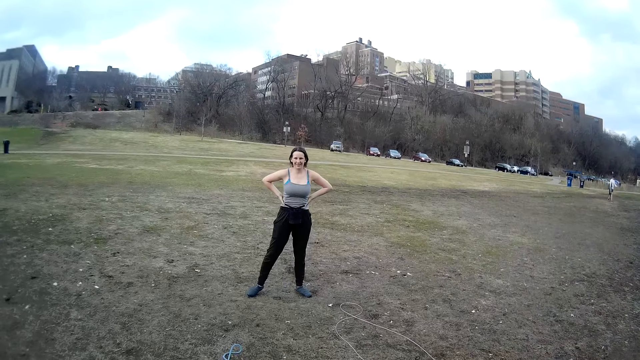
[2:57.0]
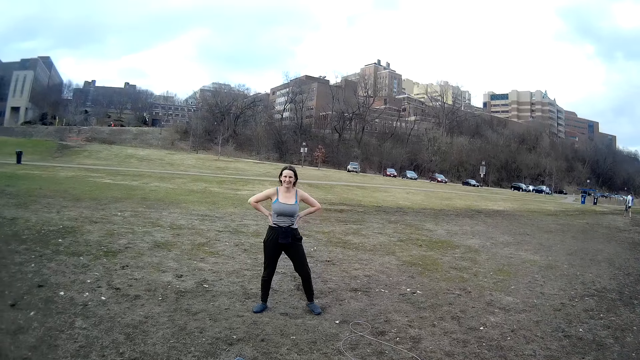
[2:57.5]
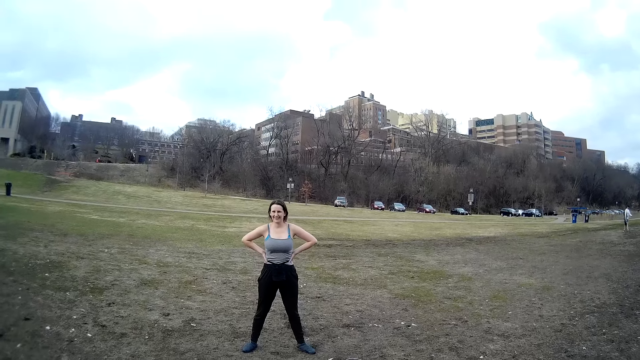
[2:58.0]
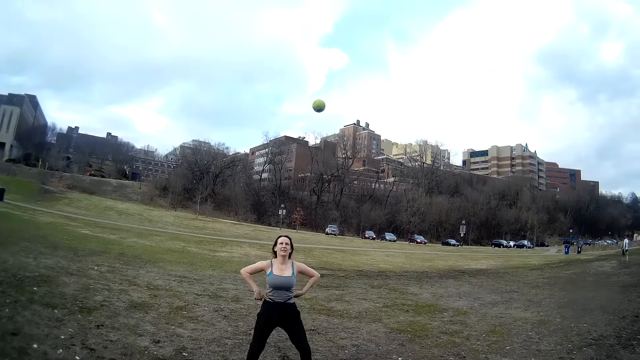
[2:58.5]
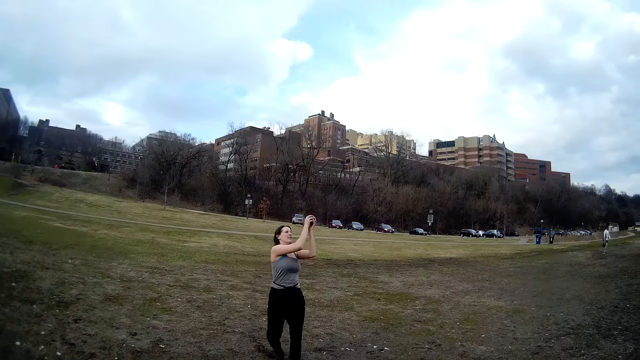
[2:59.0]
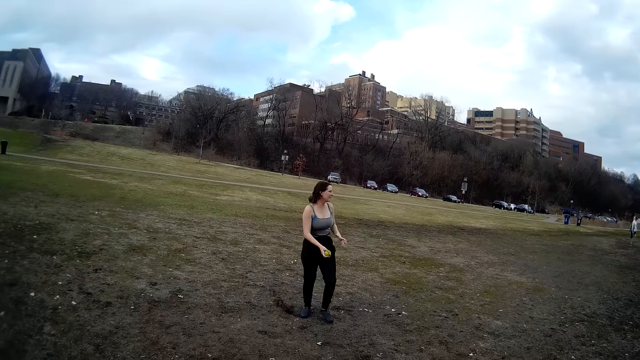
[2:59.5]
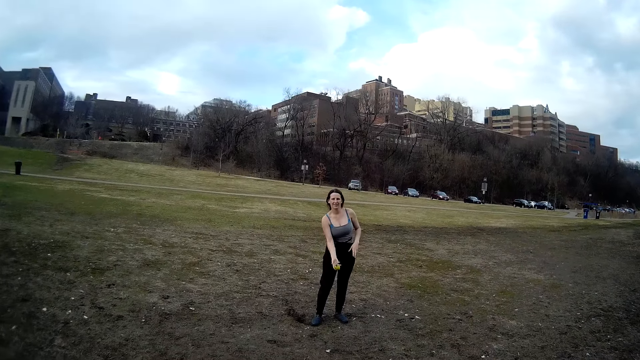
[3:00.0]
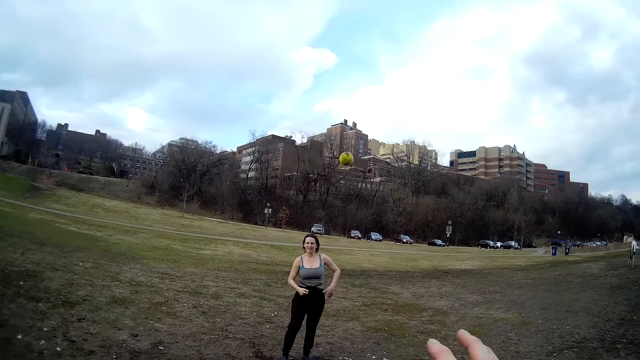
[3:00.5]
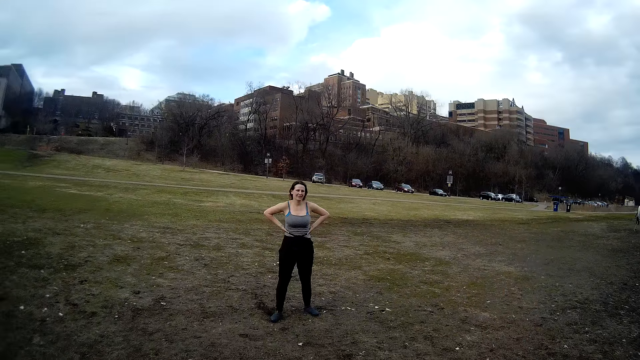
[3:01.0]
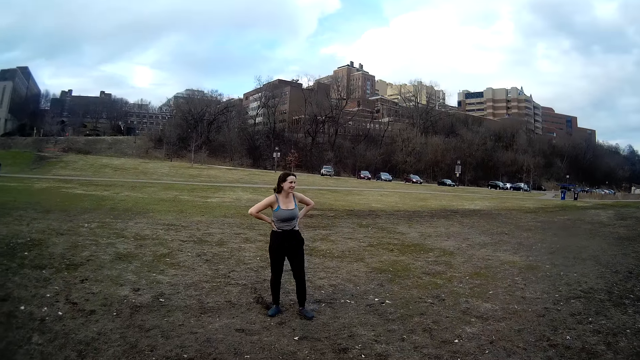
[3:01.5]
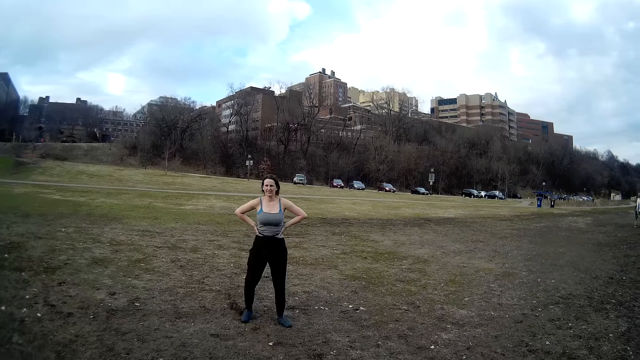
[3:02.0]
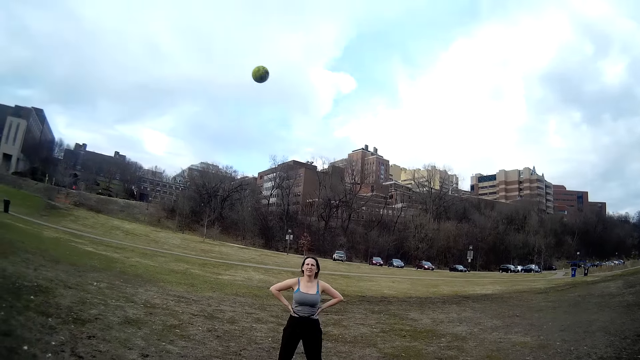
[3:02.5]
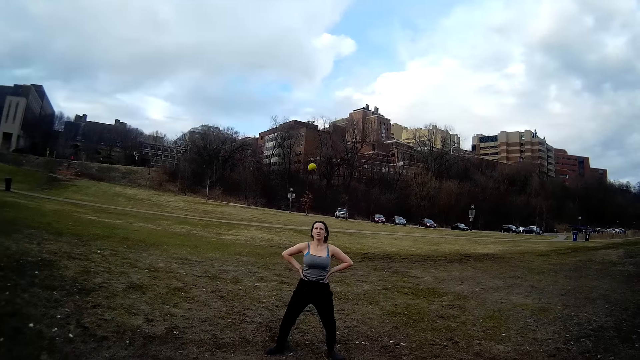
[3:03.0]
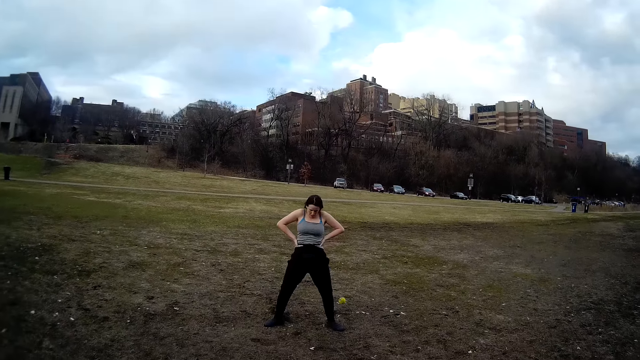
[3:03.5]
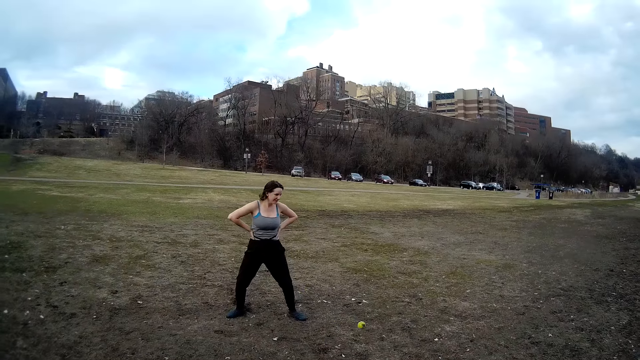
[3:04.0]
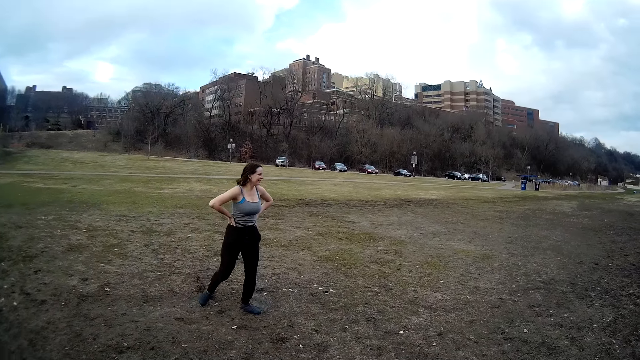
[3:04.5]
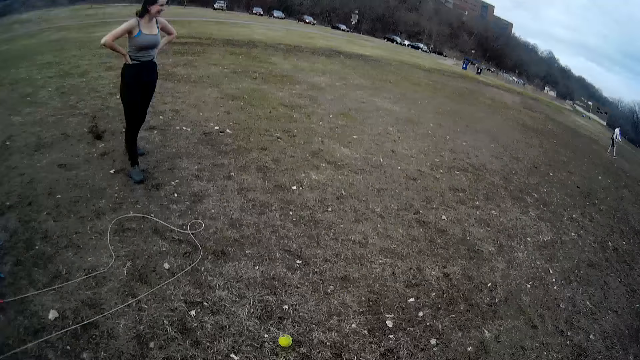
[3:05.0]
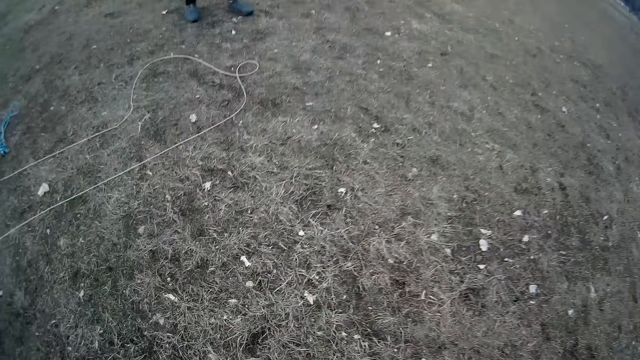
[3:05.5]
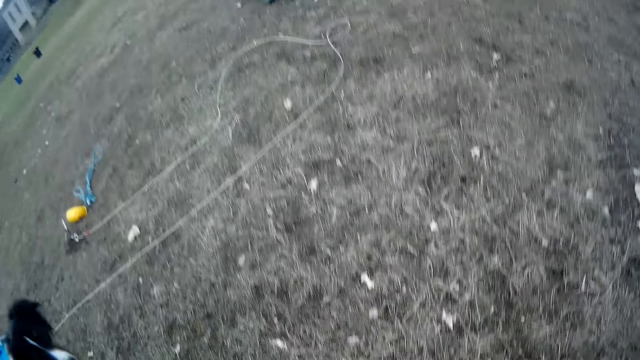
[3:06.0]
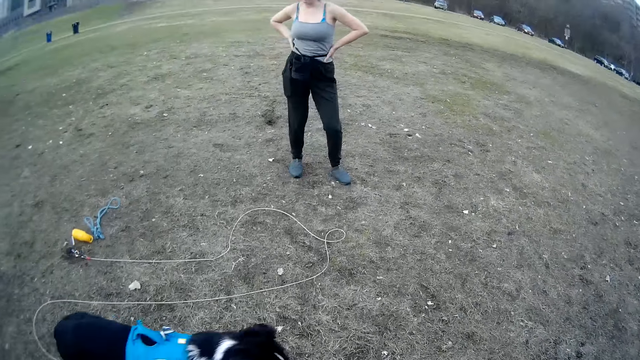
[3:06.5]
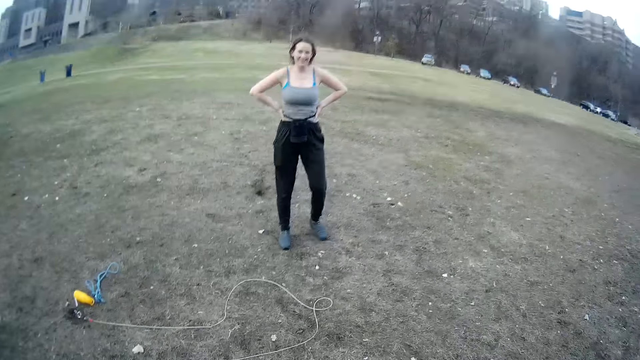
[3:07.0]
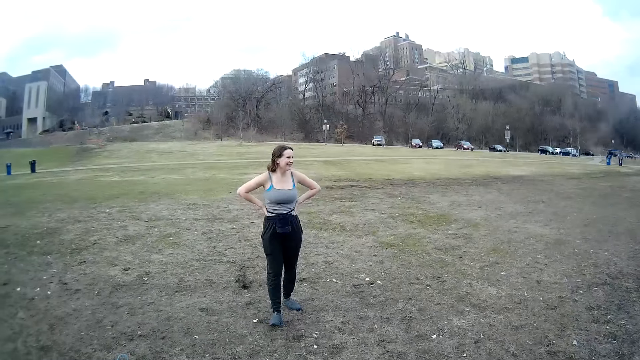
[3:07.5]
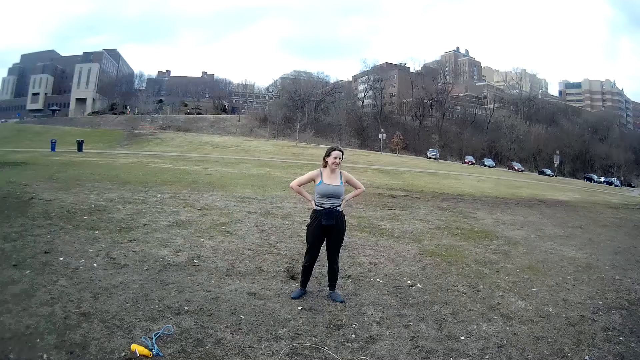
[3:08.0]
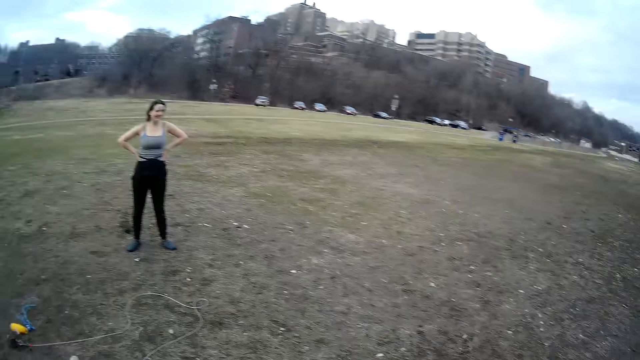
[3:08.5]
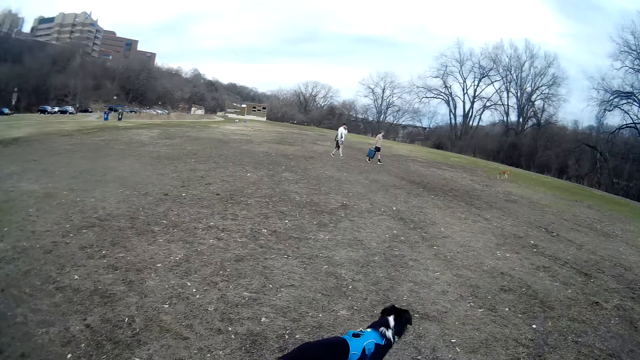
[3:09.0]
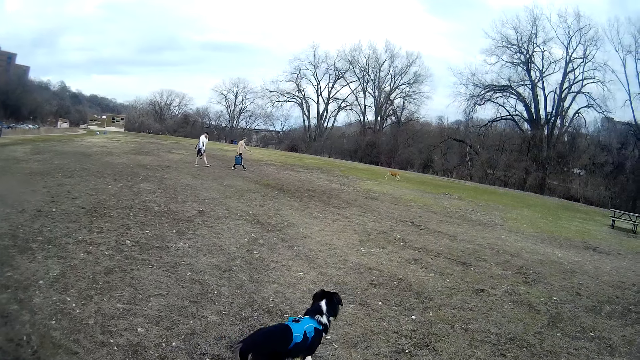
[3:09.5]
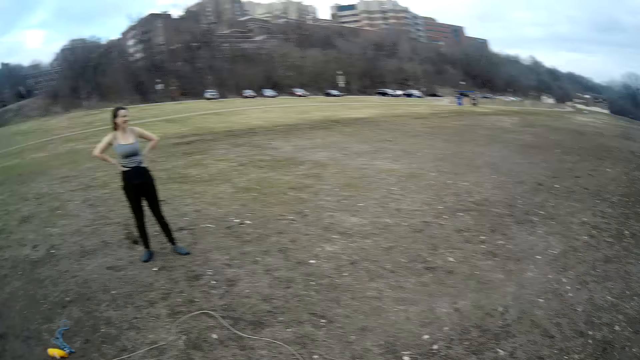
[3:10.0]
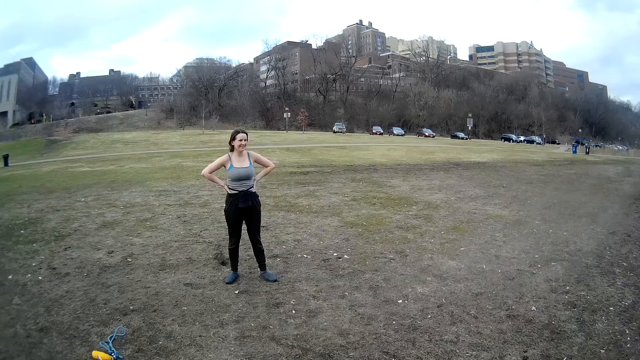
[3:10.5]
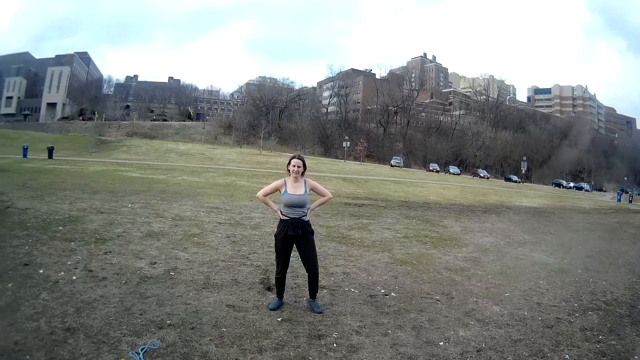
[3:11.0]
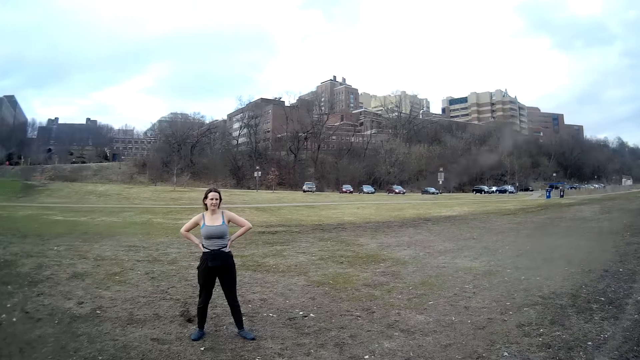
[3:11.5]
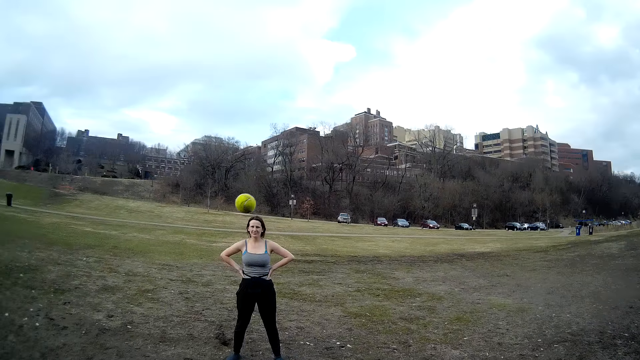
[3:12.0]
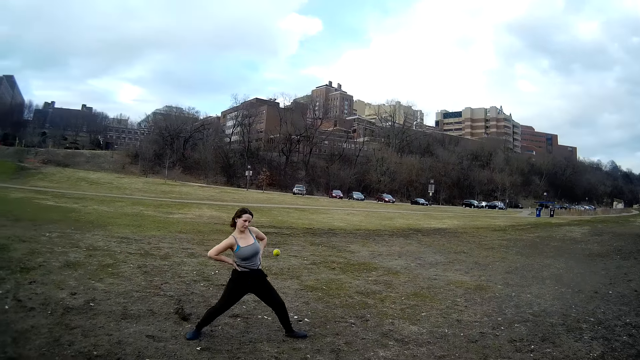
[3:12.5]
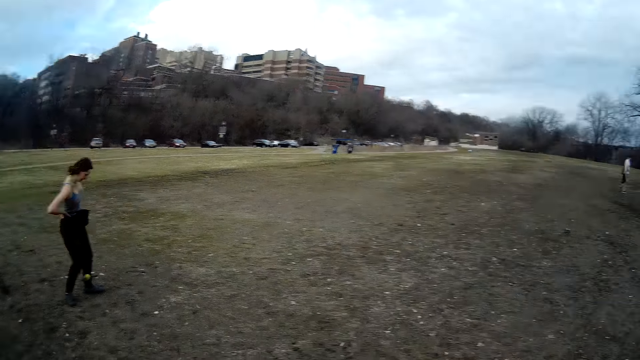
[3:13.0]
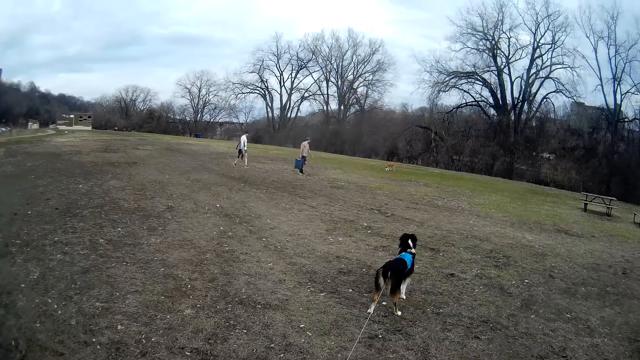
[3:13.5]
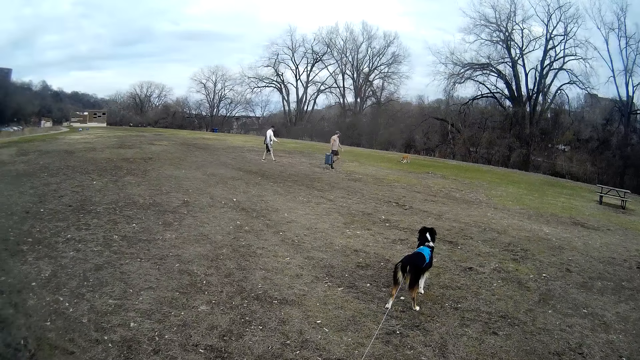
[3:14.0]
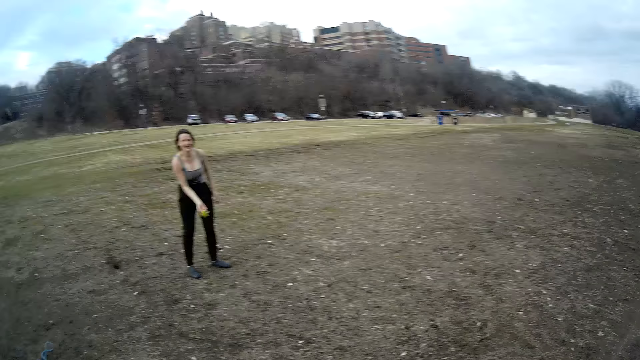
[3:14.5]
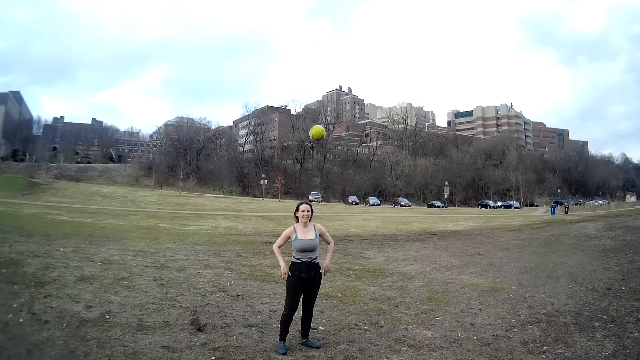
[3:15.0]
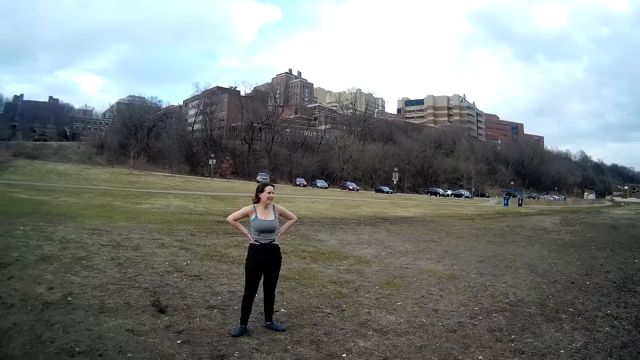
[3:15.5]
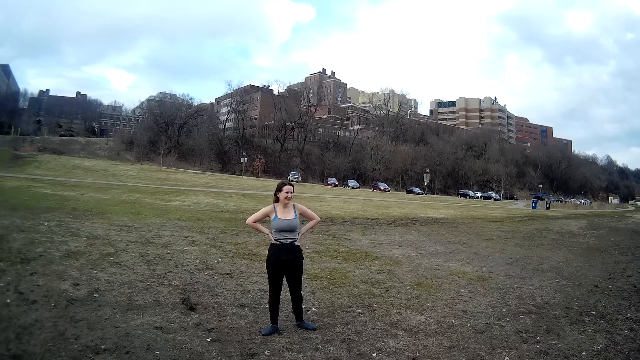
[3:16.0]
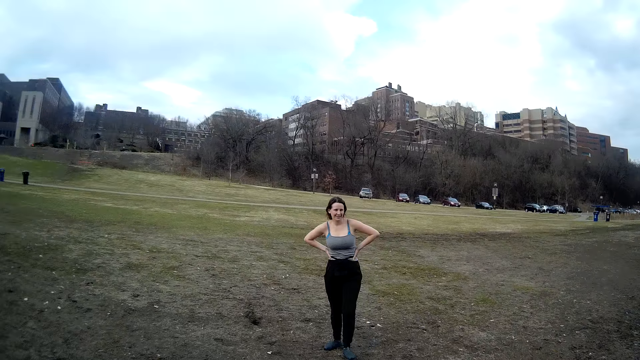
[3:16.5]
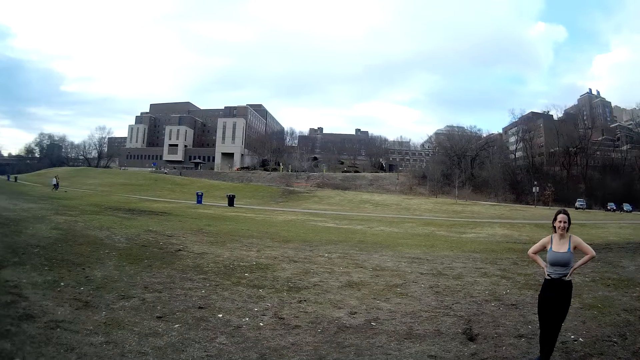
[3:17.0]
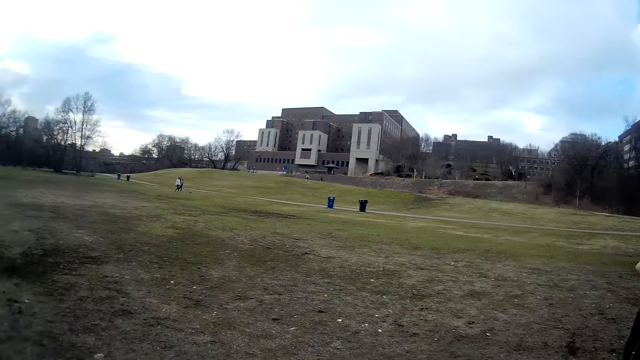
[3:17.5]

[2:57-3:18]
A lady moves the legs. The camera wearer throws the ball. The lady picks up the ball, catches the ball, and throws the ball. The camera wearer picks up the ball. The lady looks around. The camera wearer throws the ball. The lady hits the ball with the body, steps forward, looks around, and moves the leg. A man walks around. Another man walks around. The lady looks around. The camera wearer throws the ball. The lady moves the leg, throws the ball again, and looks around.
